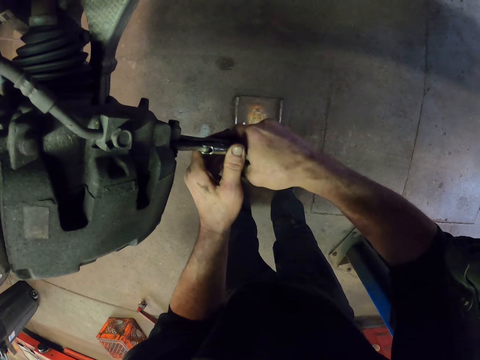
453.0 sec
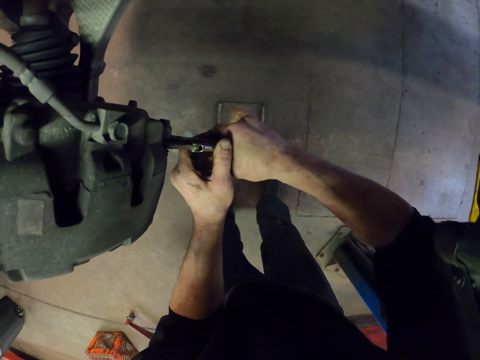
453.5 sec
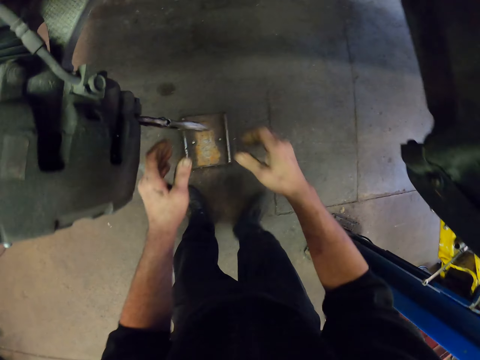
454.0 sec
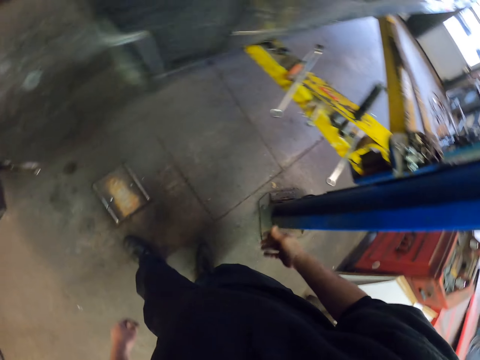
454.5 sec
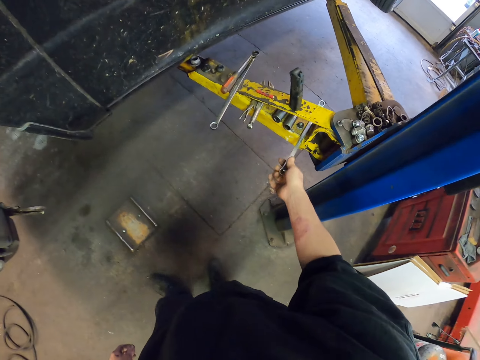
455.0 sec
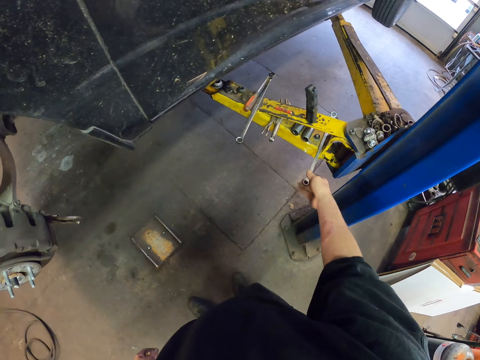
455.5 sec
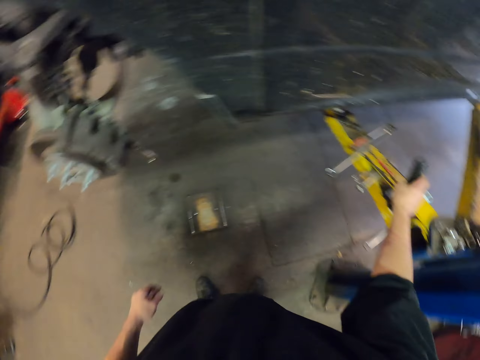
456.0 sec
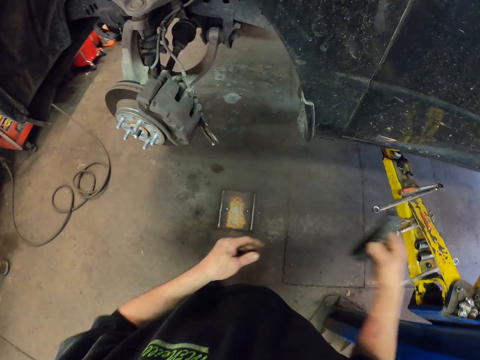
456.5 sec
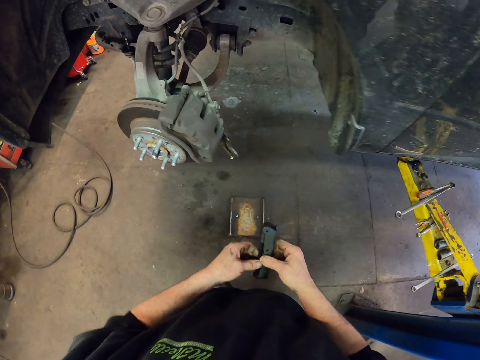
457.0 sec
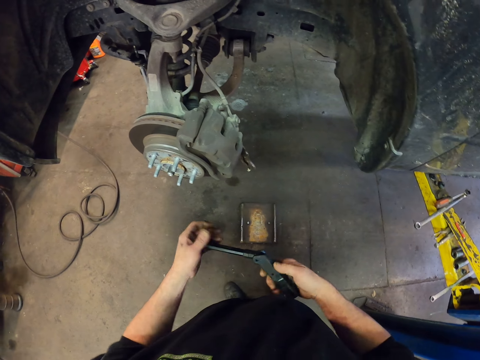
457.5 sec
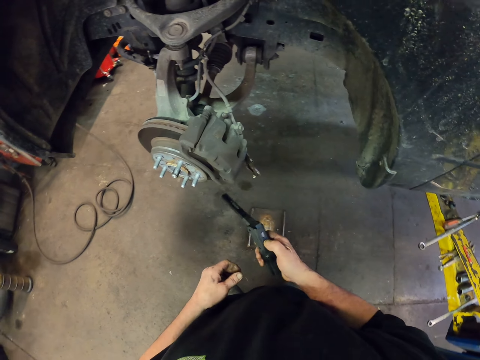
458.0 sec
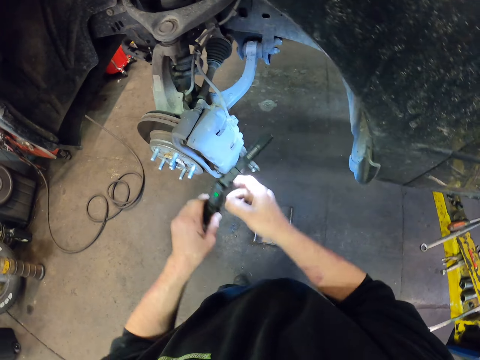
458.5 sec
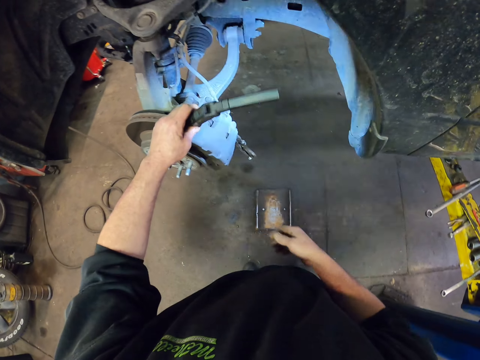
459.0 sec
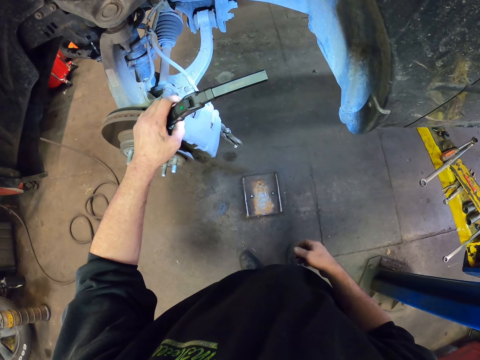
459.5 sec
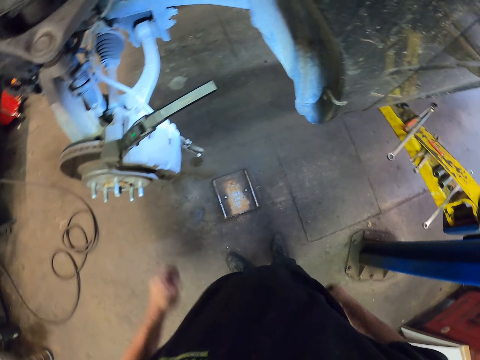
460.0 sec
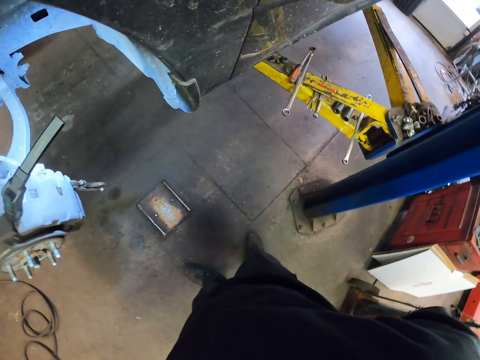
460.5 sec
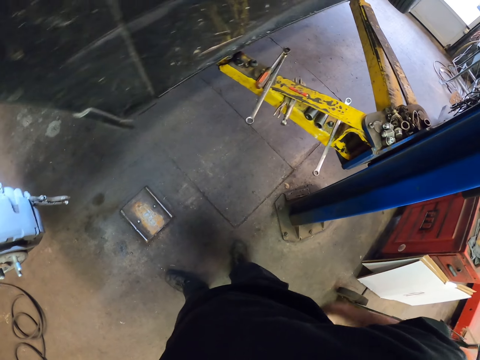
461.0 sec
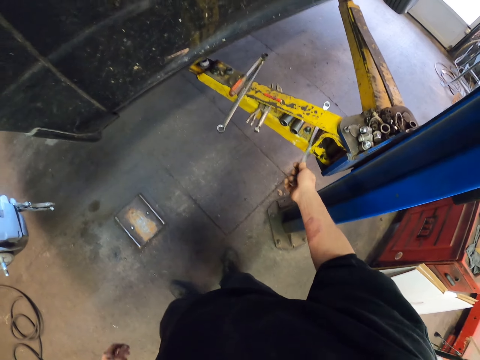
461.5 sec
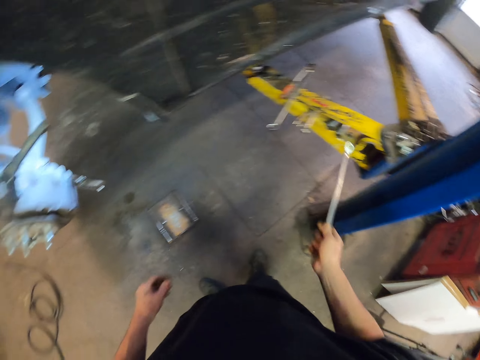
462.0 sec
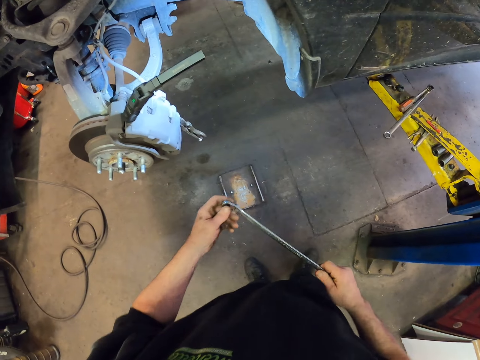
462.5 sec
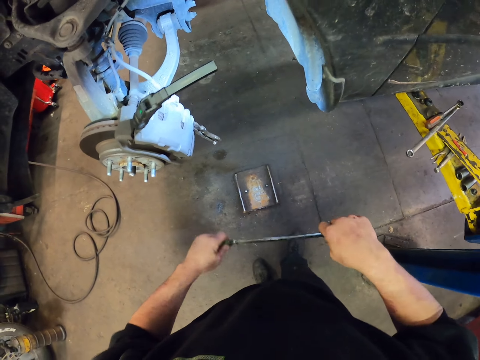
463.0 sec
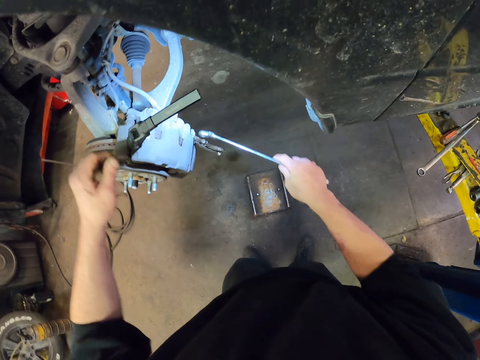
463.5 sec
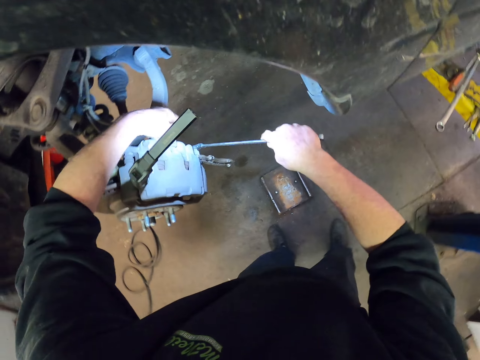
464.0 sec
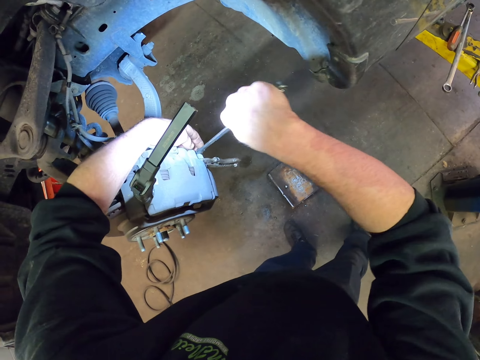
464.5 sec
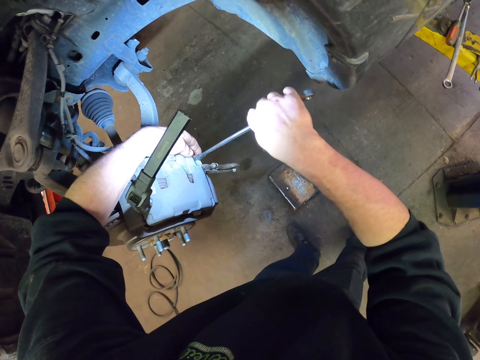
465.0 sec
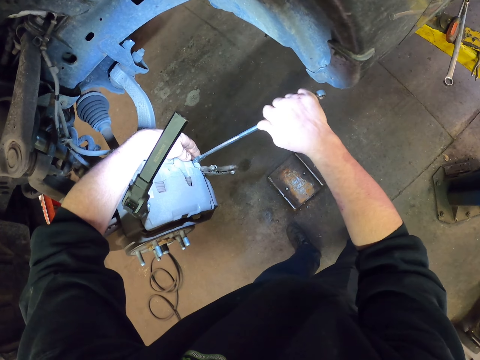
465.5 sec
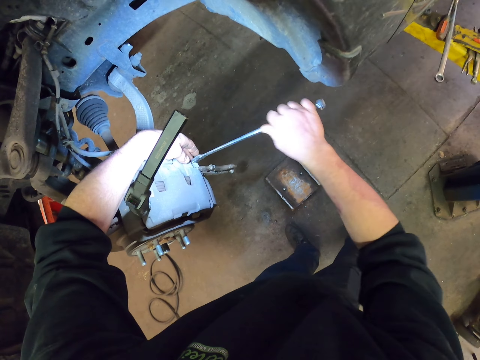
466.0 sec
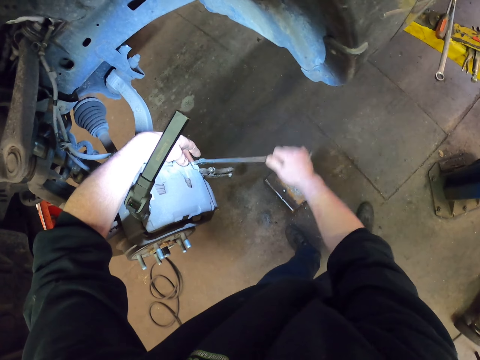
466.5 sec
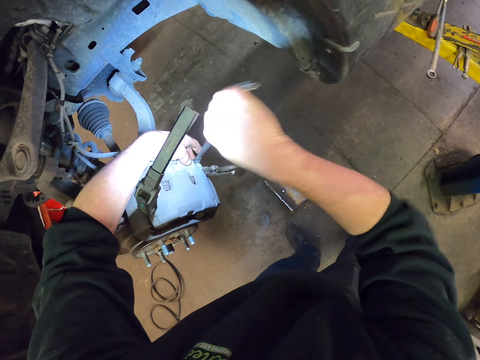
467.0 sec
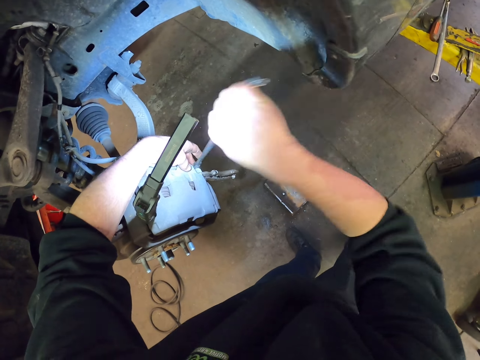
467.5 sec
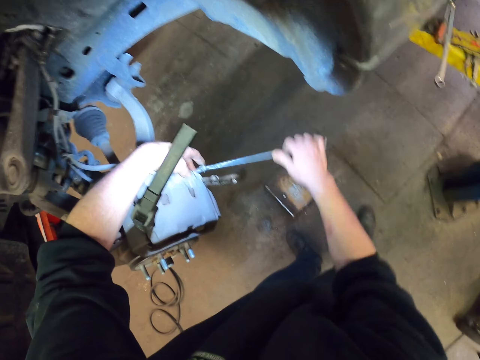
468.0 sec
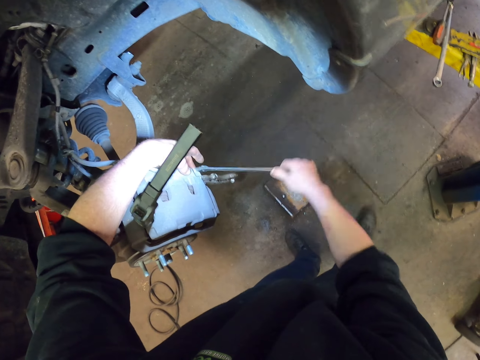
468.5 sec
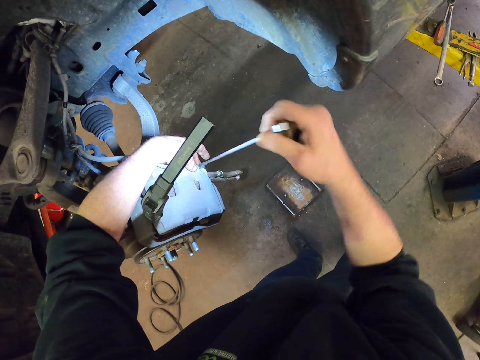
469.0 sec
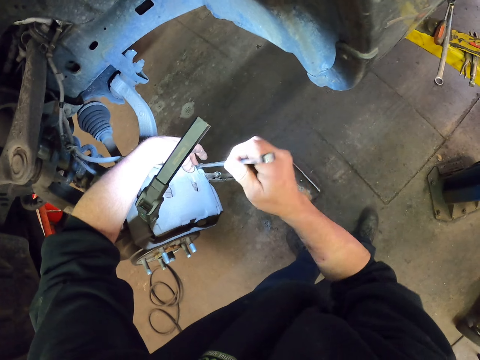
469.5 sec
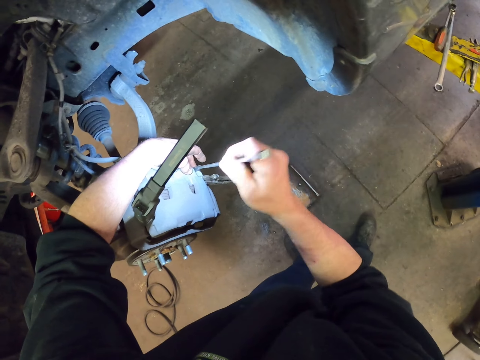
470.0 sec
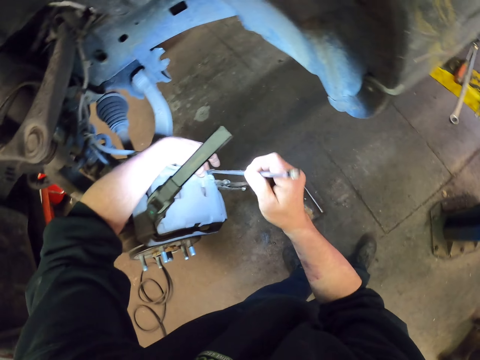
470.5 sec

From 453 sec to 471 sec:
The camera wearer picks up the wrench from the crane. They pick up the spotlight. They put the spotlight on the wheel holder. They pick up the wrench from the crane. They open the nuts. They fix the wrench on the nut. They loosen the nuts with the wrench.

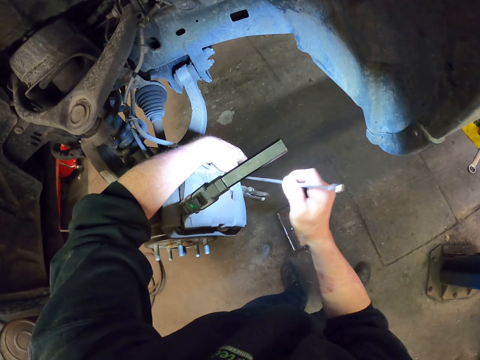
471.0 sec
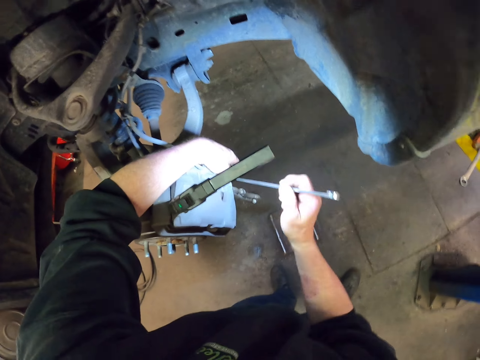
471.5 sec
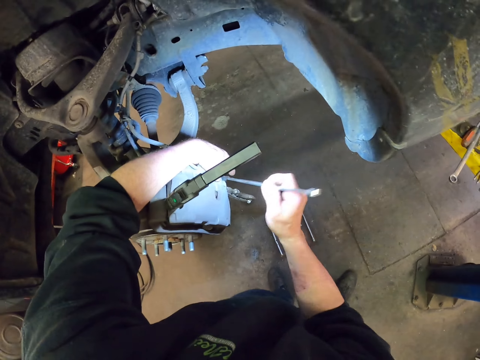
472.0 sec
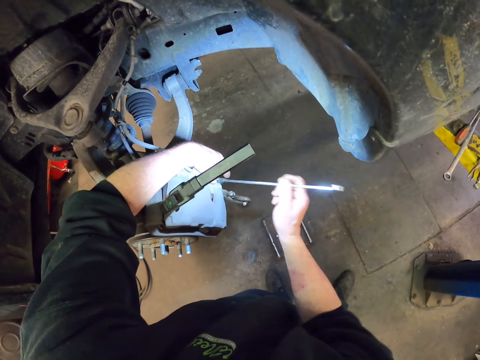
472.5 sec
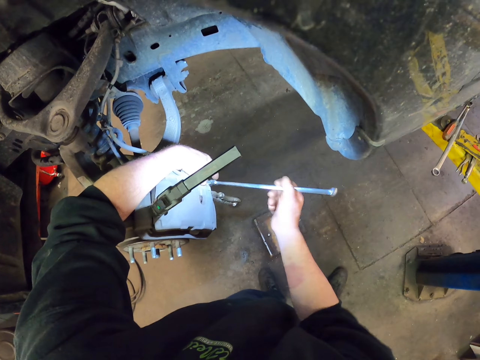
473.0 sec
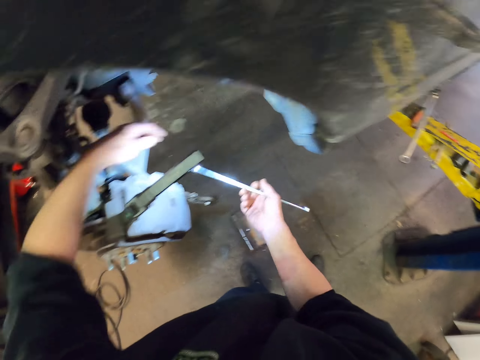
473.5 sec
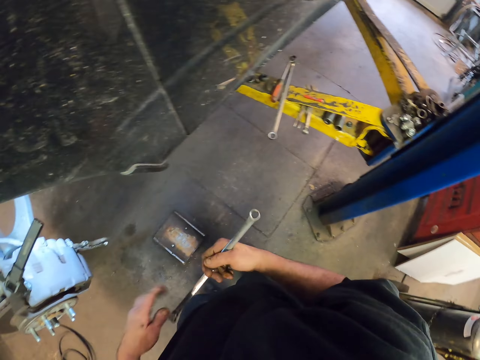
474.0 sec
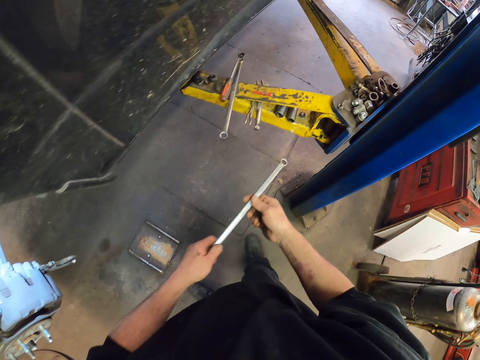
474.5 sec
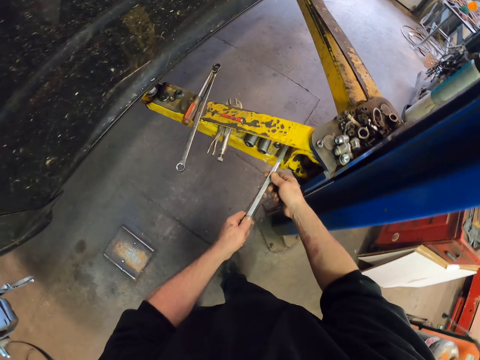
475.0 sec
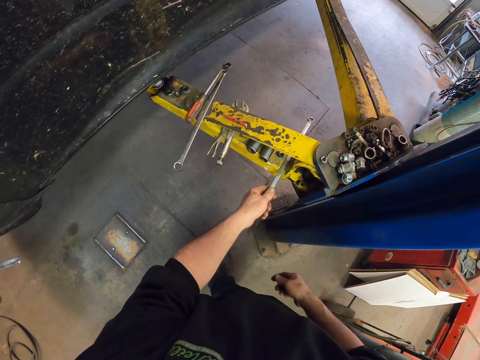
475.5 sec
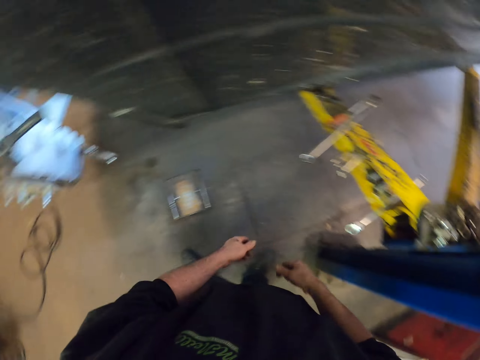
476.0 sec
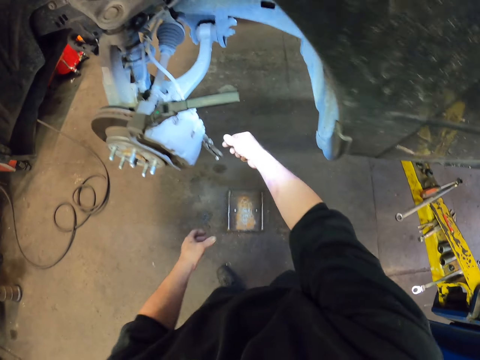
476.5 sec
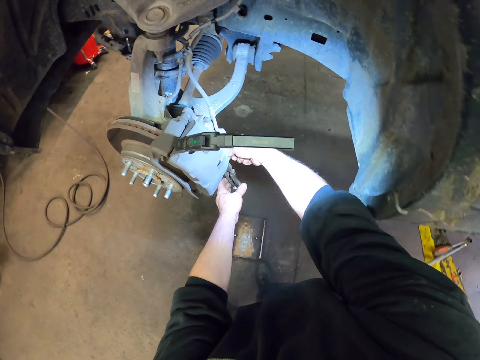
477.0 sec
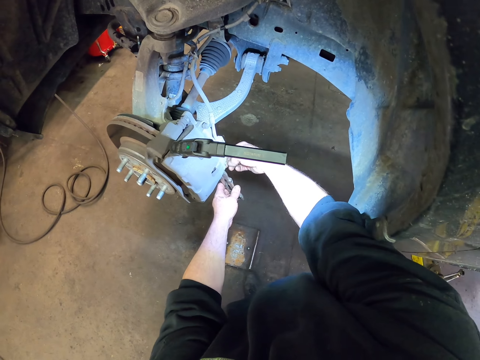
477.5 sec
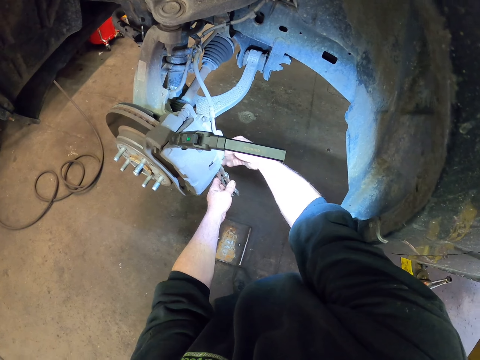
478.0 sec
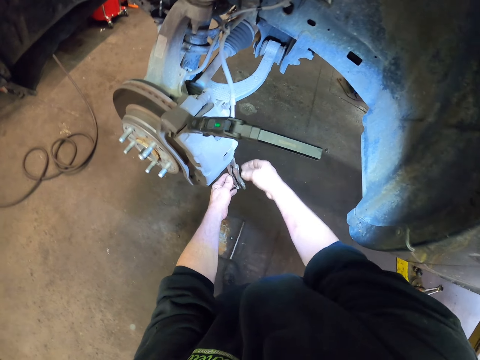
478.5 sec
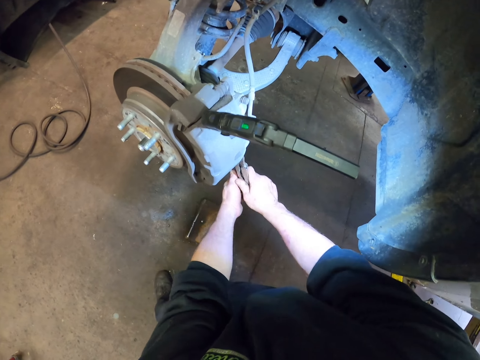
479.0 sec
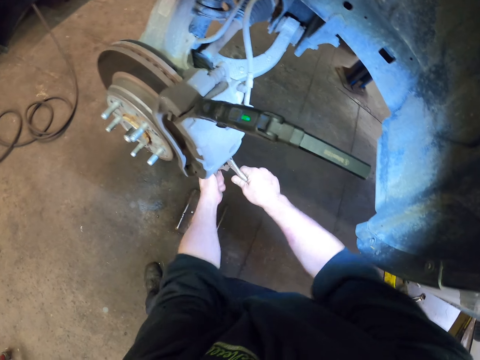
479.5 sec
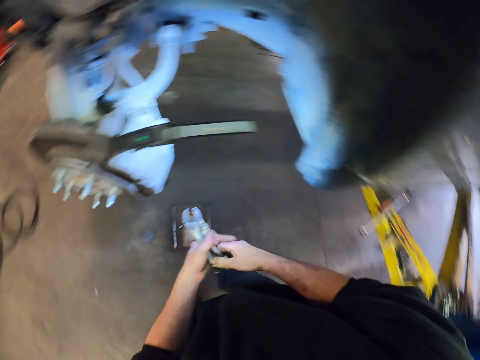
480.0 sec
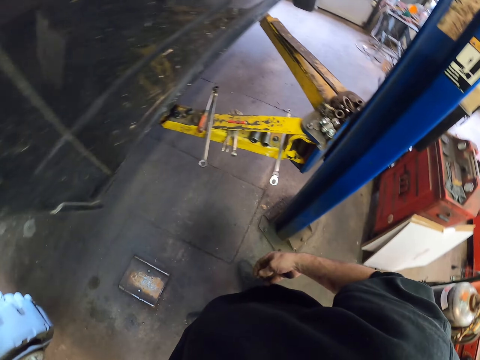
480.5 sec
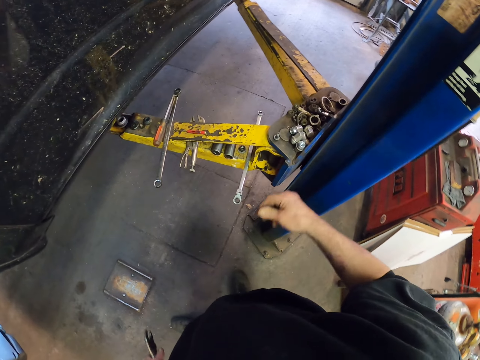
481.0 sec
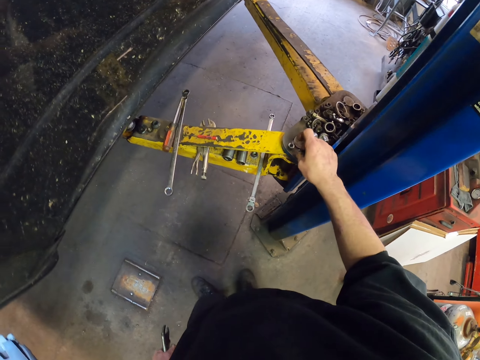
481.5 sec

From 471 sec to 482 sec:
The camera wearer puts the wrench or spanner on the crane. They open the nut with hands. They unplug the spanner. They remove the clip from the nut.
